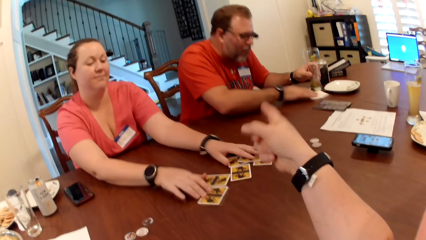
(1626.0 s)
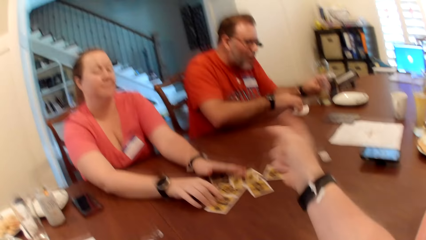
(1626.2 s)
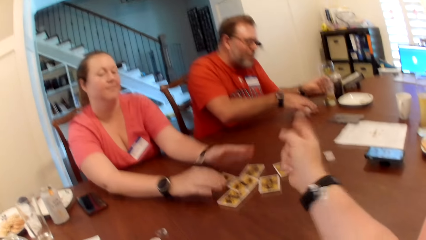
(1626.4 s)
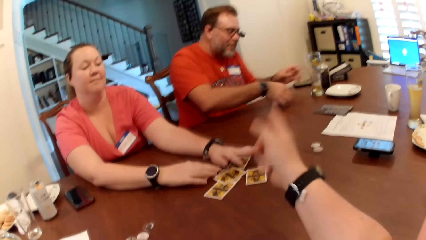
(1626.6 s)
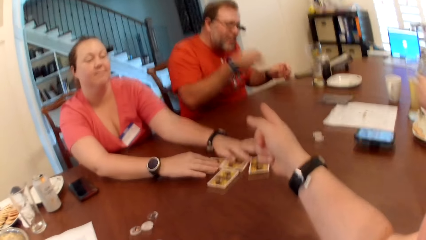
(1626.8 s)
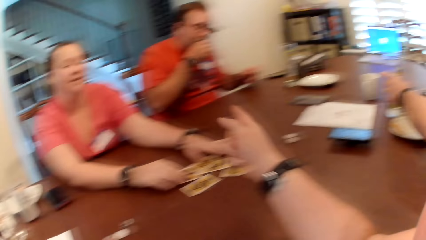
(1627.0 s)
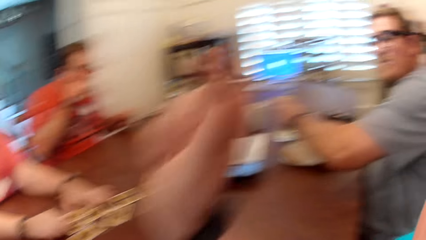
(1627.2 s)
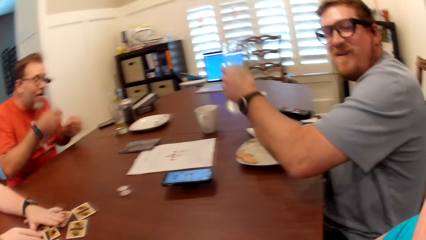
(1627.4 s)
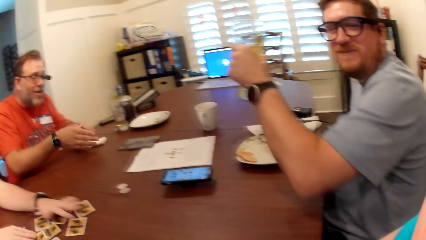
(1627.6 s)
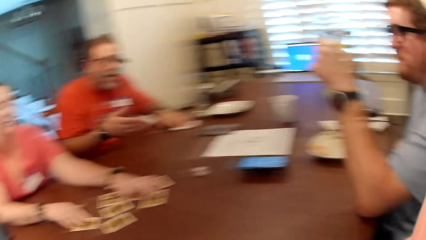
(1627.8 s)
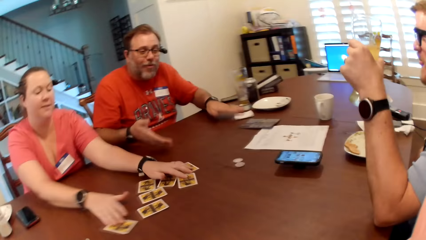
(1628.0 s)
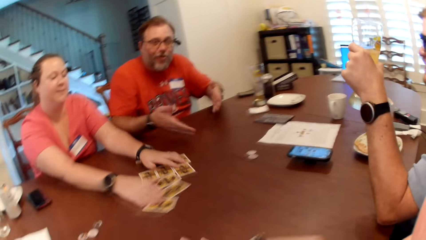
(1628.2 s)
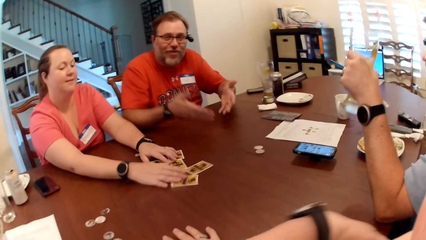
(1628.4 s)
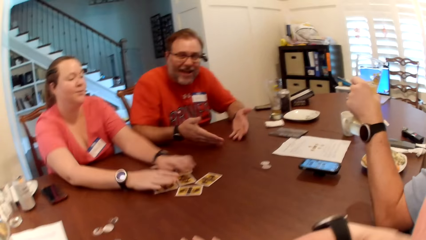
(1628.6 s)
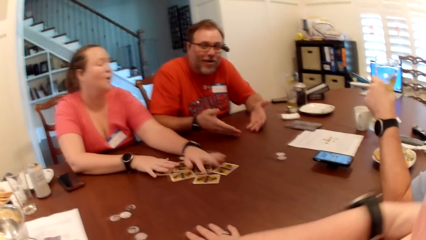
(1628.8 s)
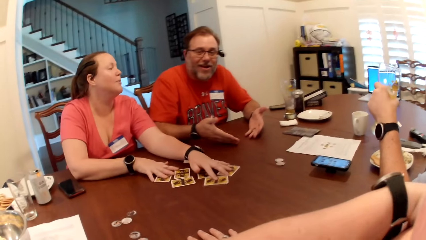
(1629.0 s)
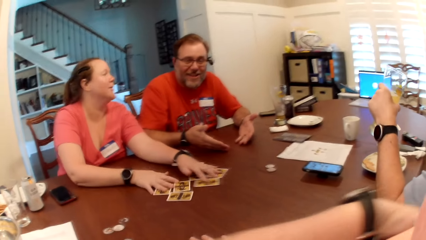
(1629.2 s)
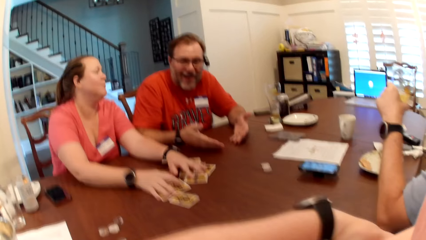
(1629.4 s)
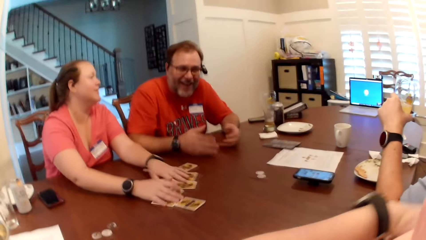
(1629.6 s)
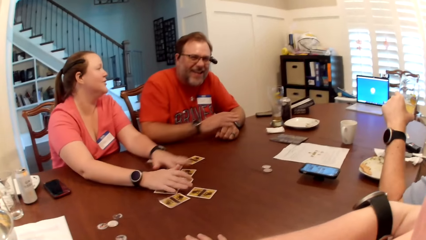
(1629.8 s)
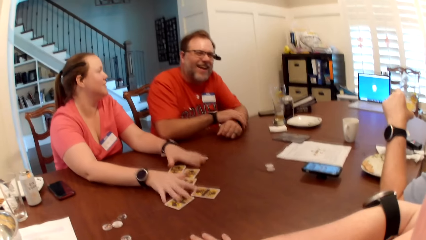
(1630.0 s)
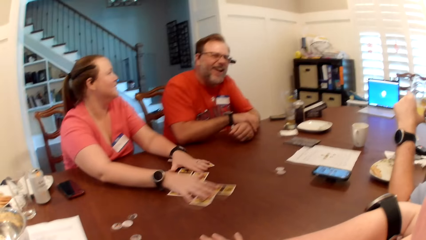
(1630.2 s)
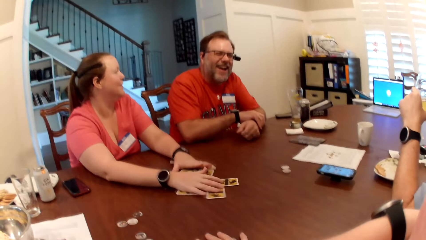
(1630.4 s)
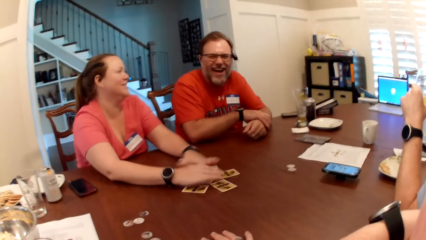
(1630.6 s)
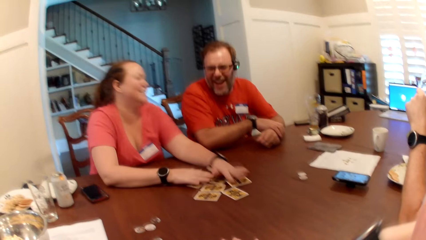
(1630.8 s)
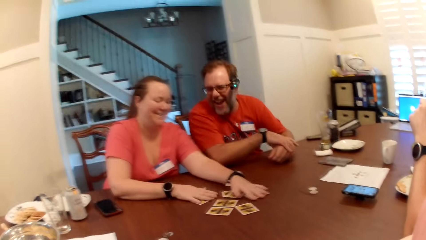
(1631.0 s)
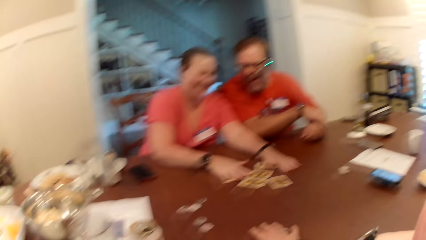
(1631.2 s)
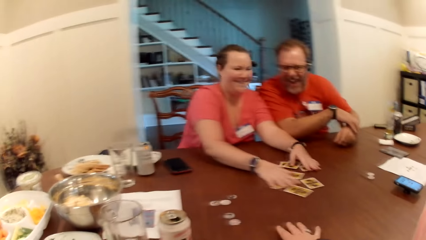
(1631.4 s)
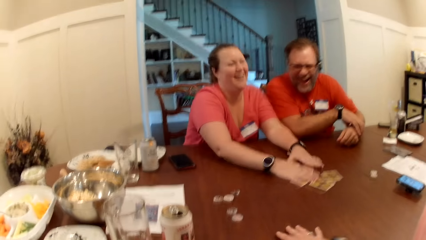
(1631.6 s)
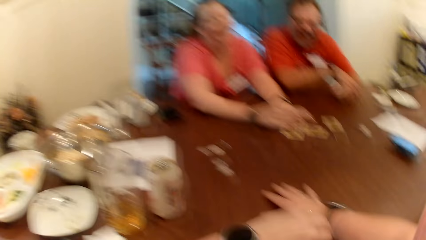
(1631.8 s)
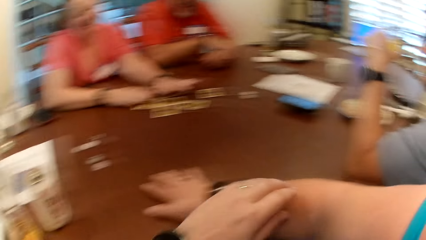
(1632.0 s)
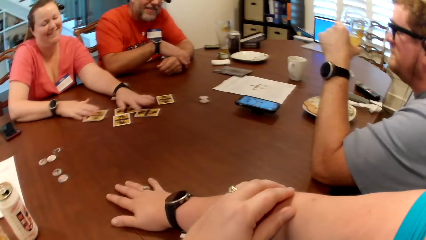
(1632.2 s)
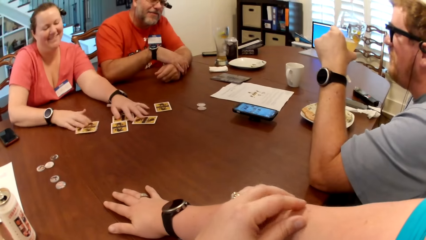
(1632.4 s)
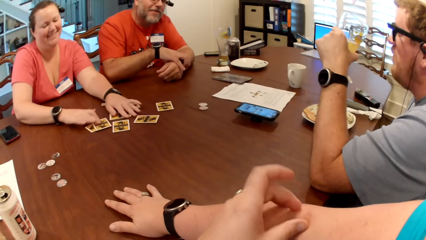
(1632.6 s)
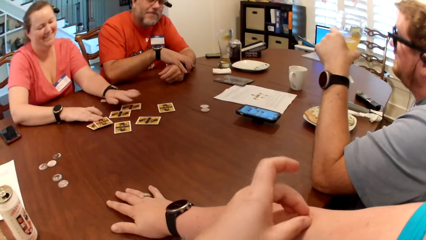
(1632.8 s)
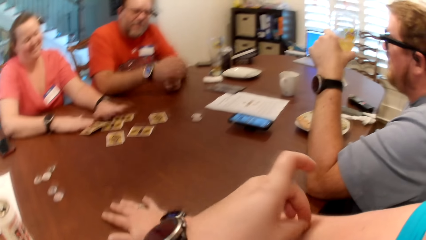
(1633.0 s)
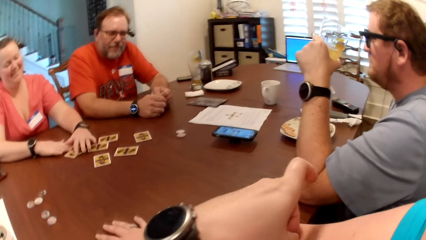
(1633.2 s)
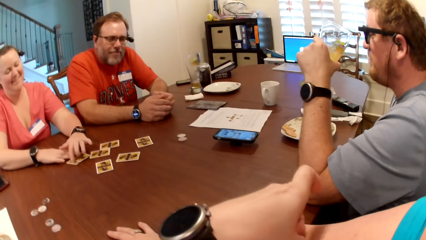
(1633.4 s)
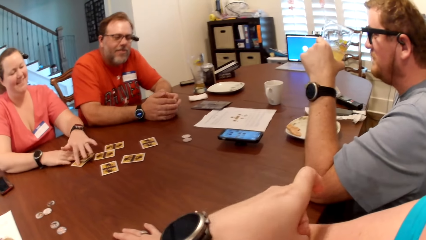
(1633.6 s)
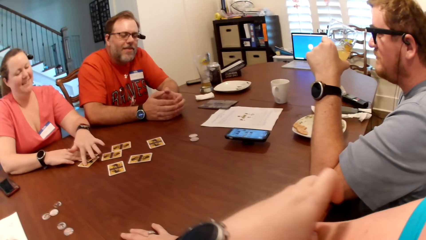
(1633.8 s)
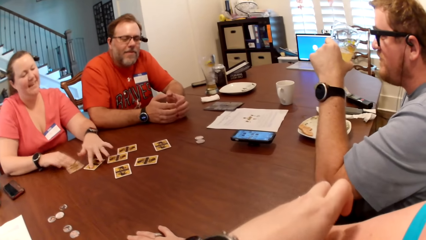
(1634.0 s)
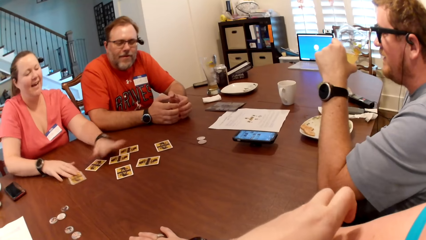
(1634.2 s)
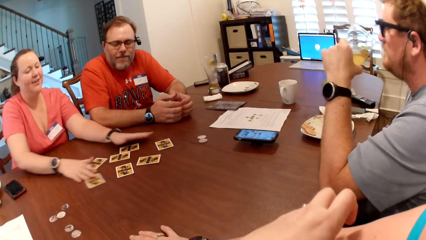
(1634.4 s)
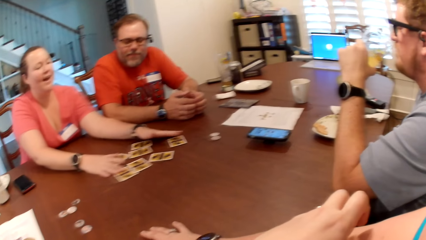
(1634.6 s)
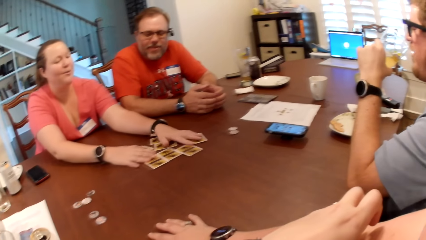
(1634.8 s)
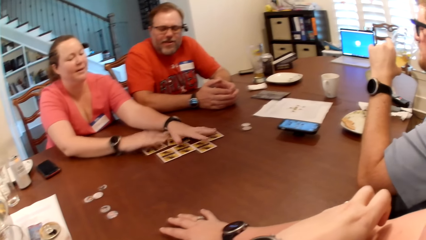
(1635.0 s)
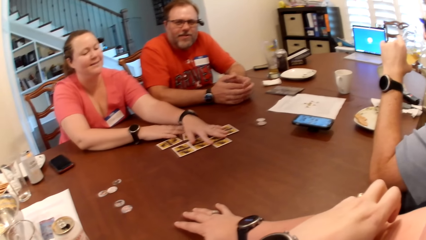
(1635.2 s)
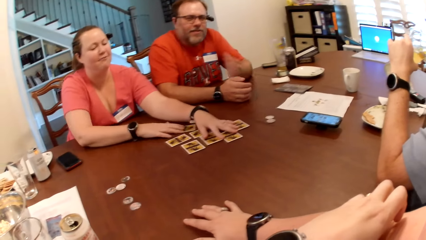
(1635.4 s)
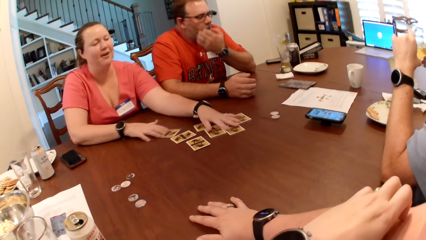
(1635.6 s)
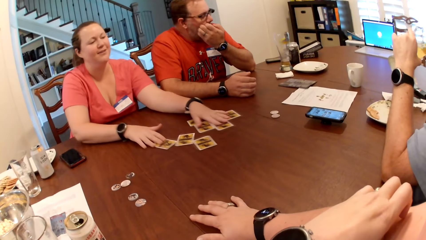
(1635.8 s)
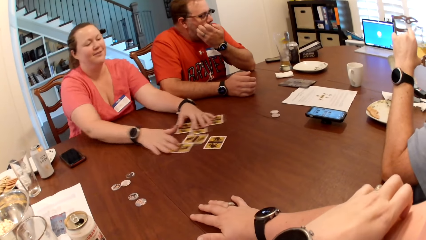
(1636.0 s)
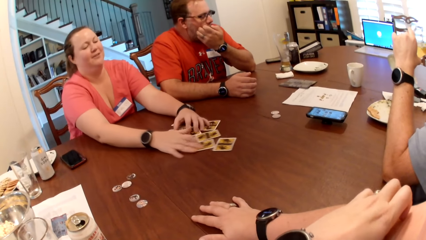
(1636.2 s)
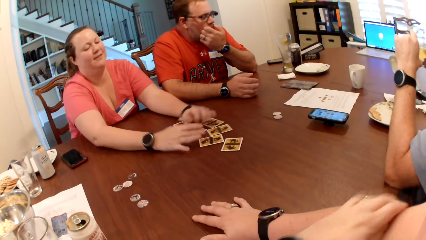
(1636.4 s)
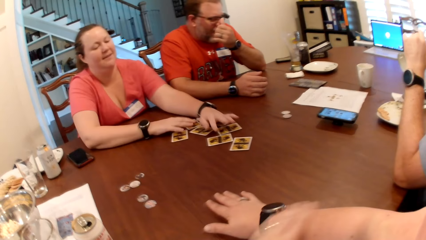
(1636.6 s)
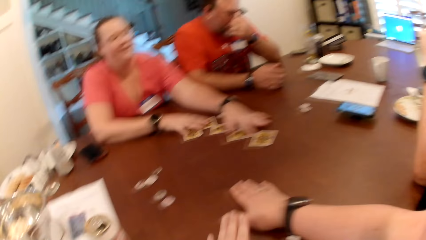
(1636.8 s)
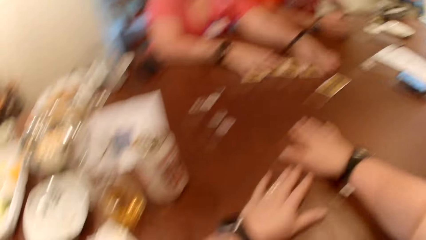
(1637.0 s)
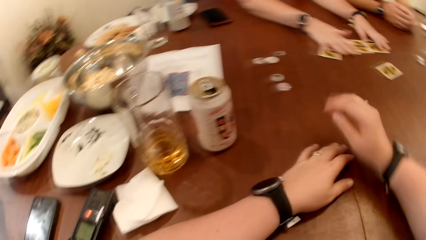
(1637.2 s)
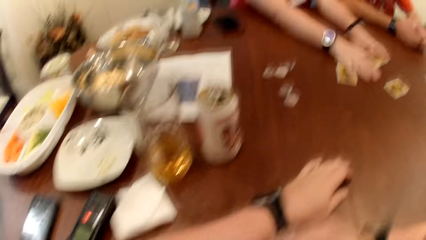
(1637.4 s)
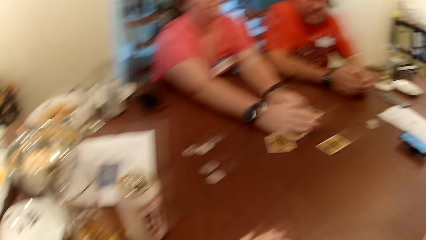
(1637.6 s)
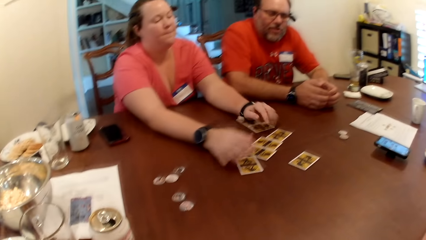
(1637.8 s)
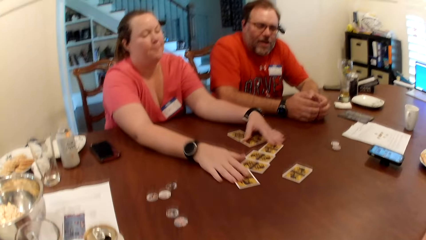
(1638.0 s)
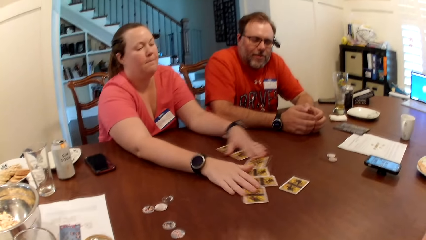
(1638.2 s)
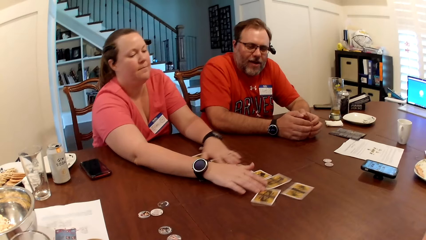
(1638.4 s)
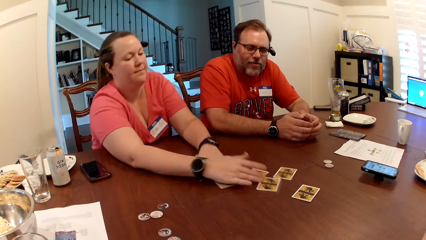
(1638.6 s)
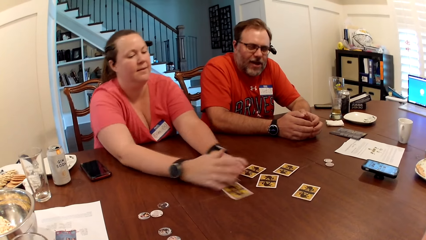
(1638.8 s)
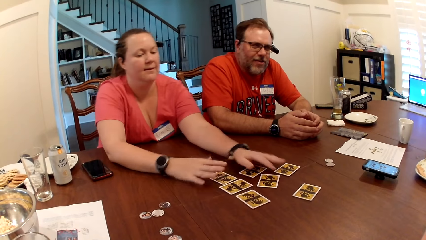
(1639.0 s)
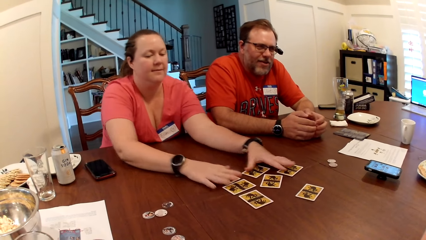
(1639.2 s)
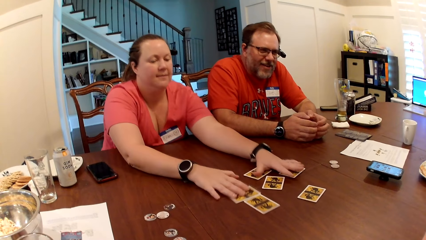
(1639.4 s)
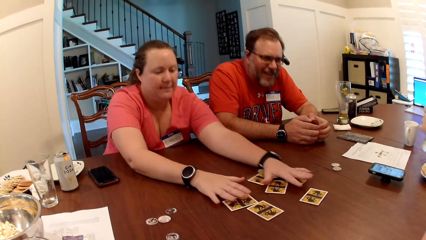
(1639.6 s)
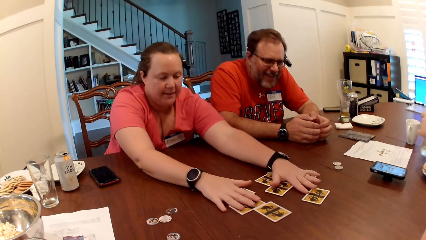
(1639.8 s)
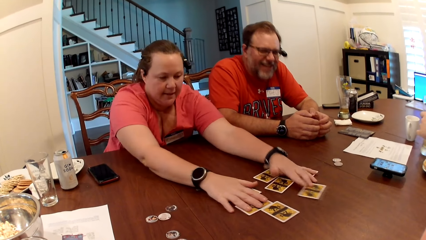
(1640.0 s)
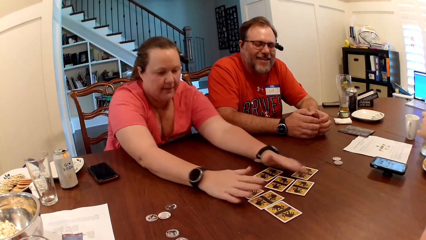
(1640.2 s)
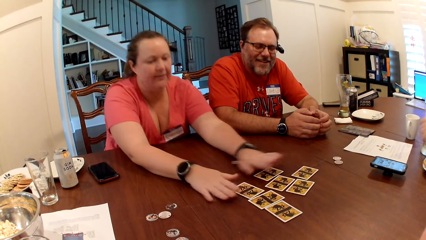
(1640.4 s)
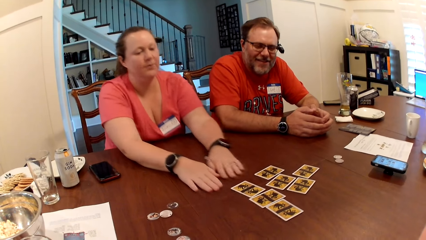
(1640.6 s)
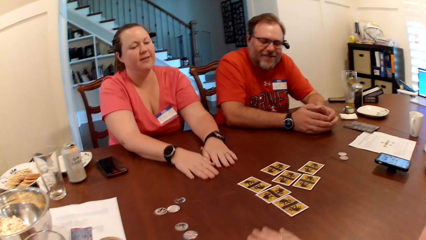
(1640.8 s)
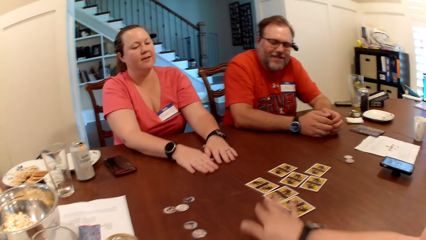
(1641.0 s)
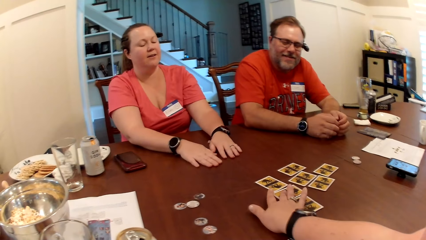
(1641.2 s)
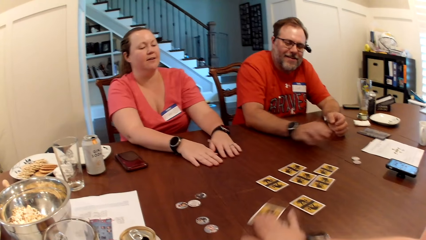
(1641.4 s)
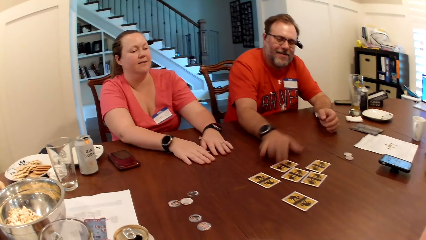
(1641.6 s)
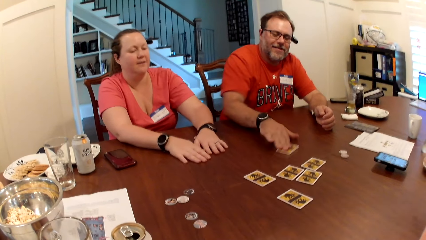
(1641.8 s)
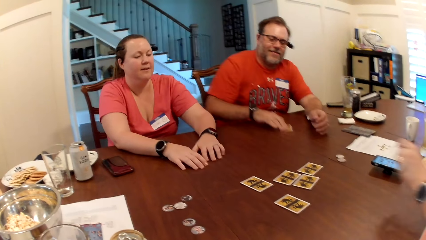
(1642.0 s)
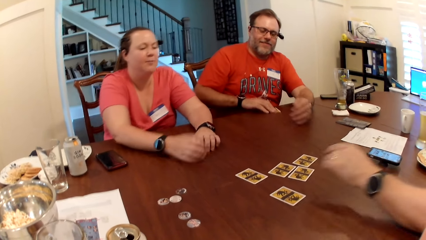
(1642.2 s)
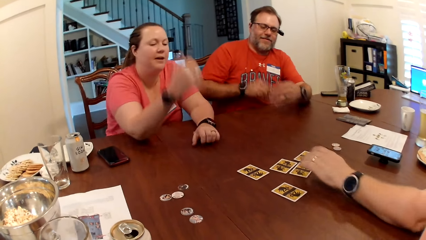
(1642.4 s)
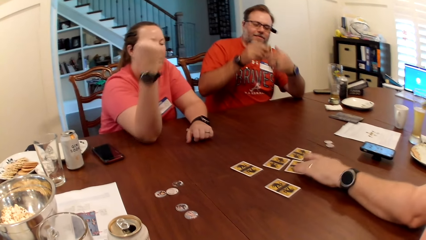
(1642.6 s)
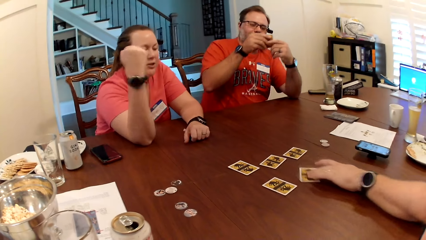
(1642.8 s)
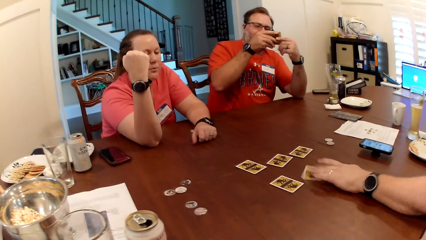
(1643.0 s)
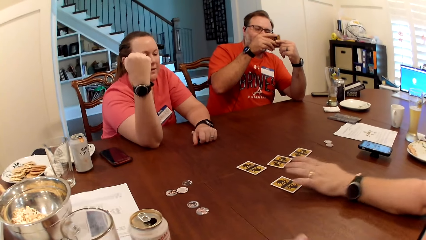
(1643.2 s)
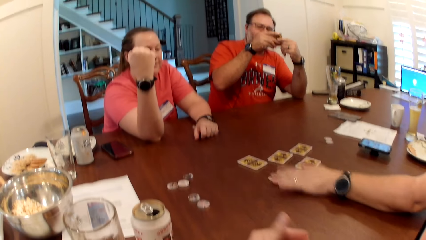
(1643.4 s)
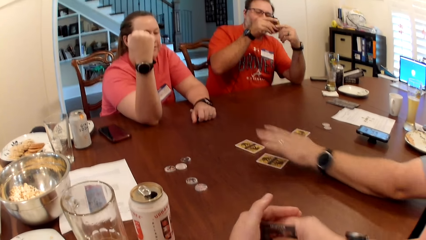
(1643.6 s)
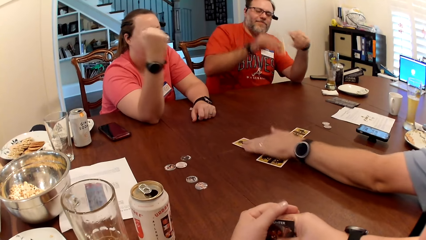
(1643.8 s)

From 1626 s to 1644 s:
A man drops the cup on the table with his left hand and picks up the tissue paper on the table with his right hand. The camera wearer points to the man. The man wipes the table with a napkin. He cleans his mouth with the tissue paper in his right hand. Another man picks up the drink on the table with his left hand. The first man drops the tissue on the table with his right hand. The lady reshuffles the cards. The first man scratches his face with his left hand. The other man drinks from the cup in his left hand. The camera wearer moves the card from the table with her left hand and picks up a card. The other man picks up a card. The first man moves the card on the table with his right hand. The other man adjusts the card on the table with his left hand. The first man picks up a card.
